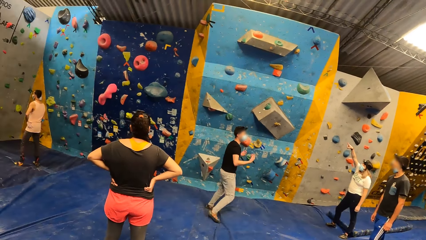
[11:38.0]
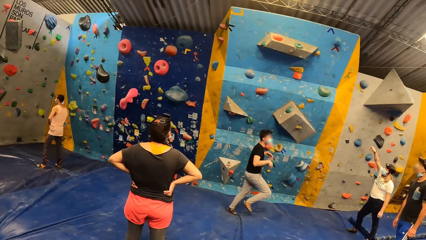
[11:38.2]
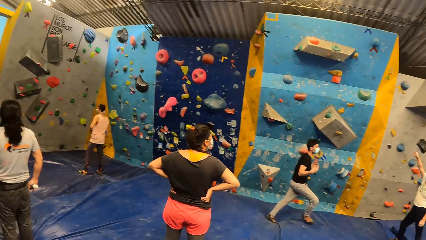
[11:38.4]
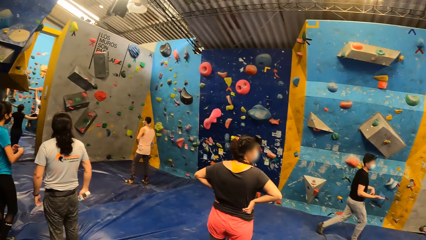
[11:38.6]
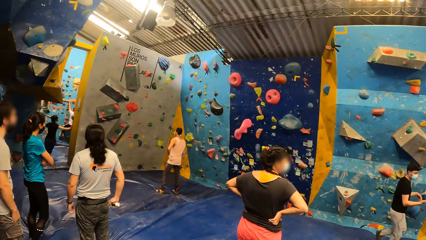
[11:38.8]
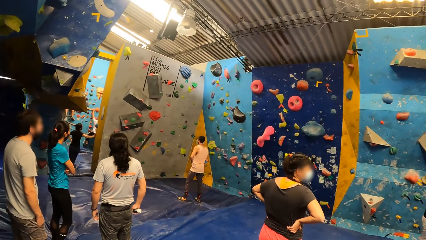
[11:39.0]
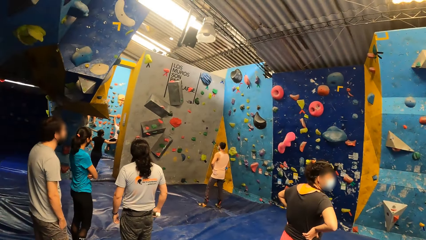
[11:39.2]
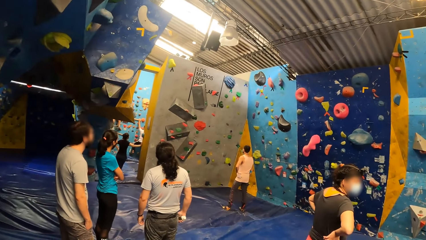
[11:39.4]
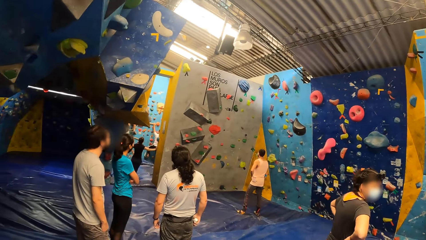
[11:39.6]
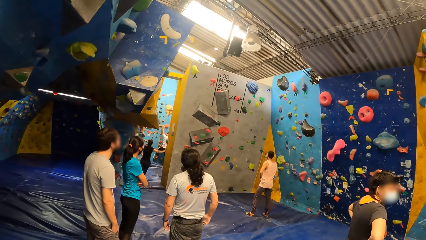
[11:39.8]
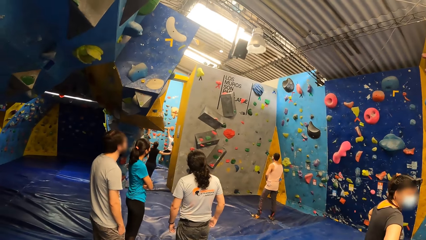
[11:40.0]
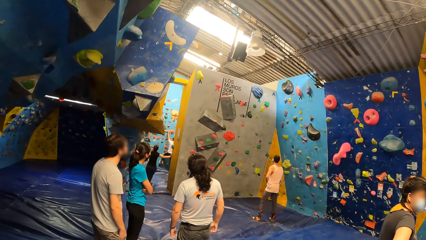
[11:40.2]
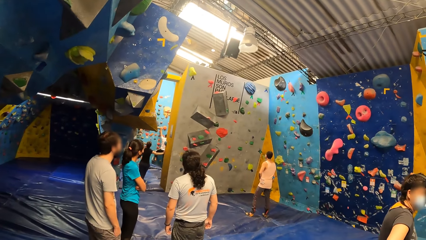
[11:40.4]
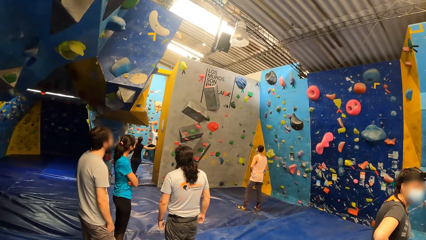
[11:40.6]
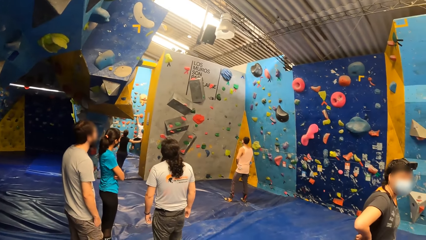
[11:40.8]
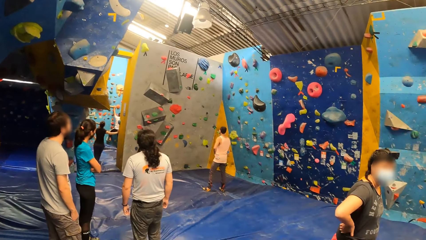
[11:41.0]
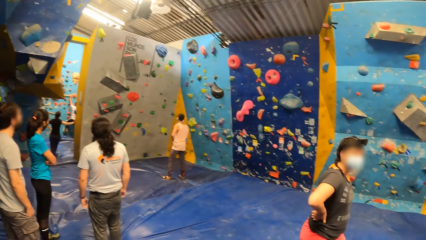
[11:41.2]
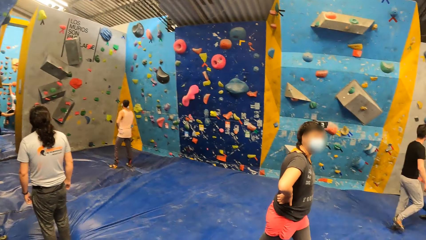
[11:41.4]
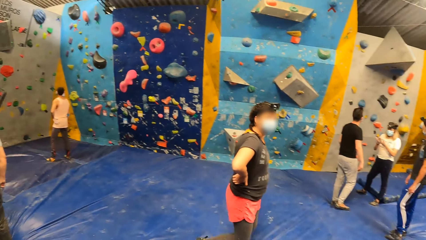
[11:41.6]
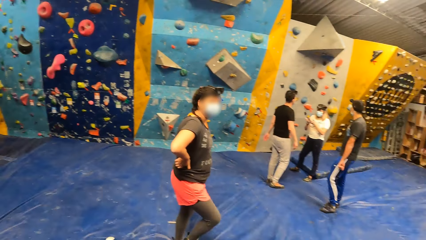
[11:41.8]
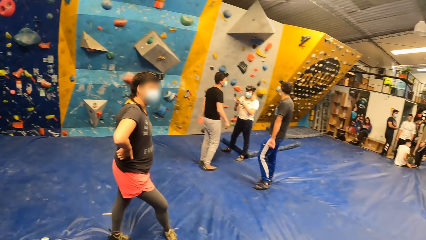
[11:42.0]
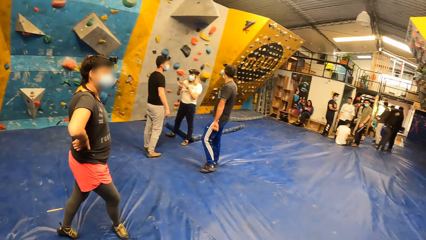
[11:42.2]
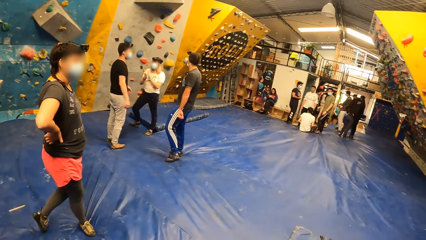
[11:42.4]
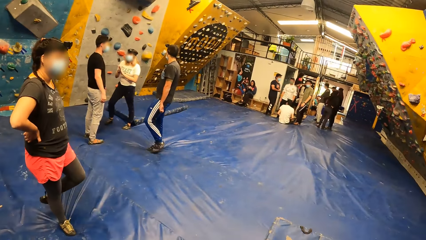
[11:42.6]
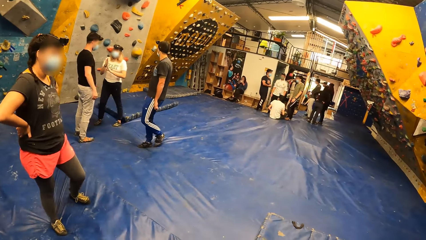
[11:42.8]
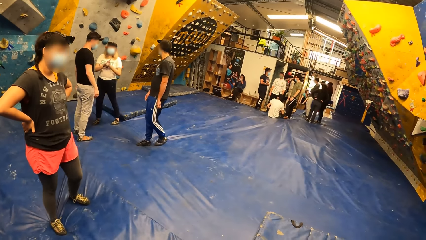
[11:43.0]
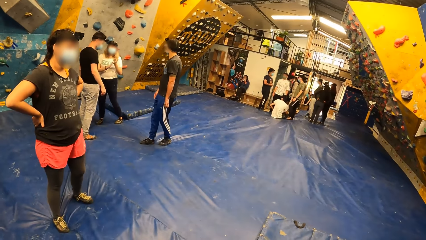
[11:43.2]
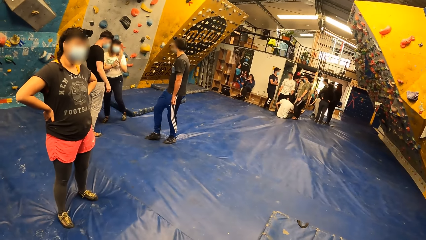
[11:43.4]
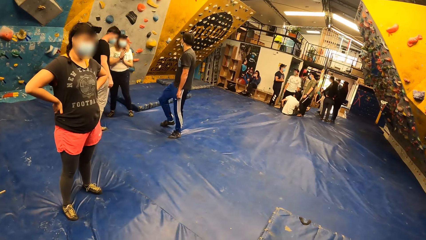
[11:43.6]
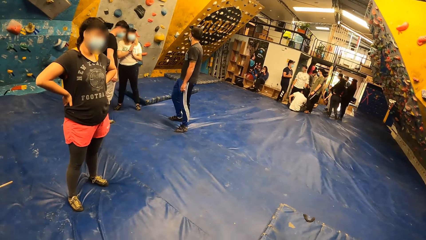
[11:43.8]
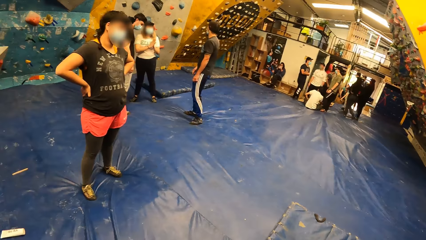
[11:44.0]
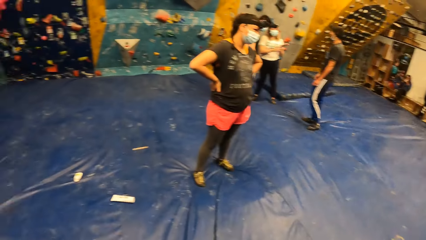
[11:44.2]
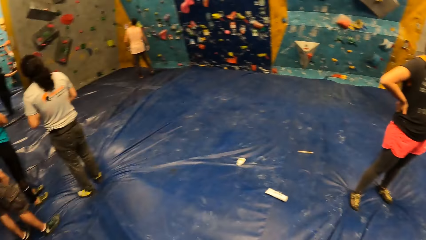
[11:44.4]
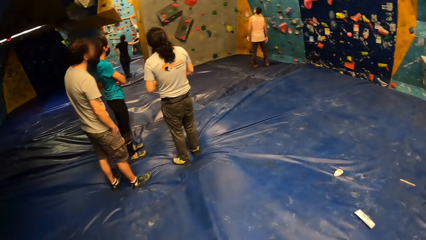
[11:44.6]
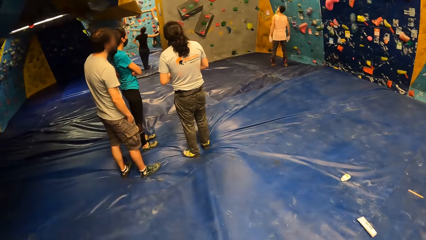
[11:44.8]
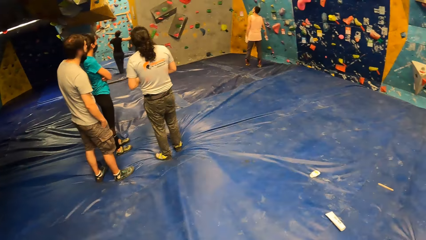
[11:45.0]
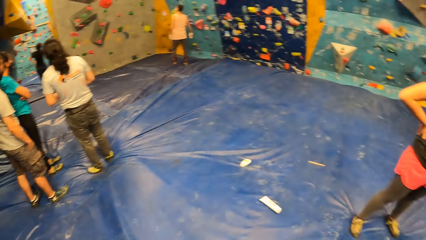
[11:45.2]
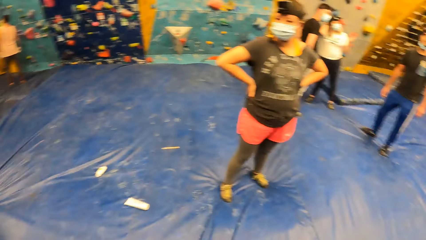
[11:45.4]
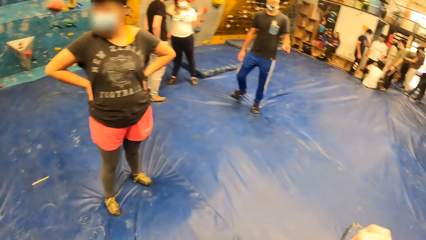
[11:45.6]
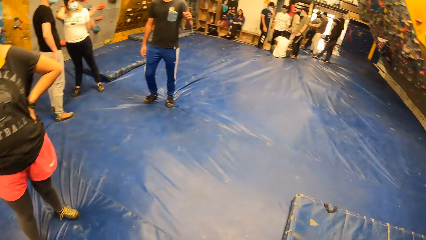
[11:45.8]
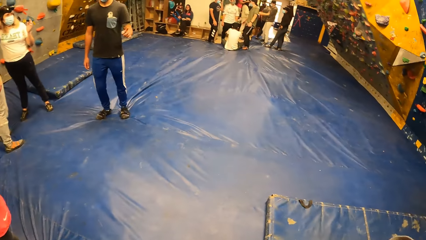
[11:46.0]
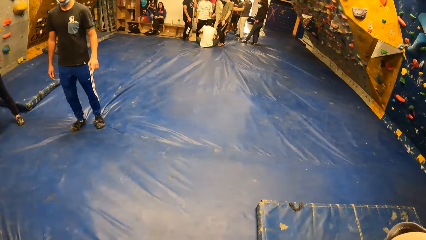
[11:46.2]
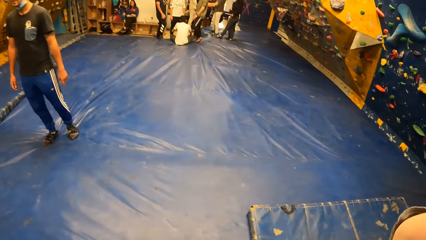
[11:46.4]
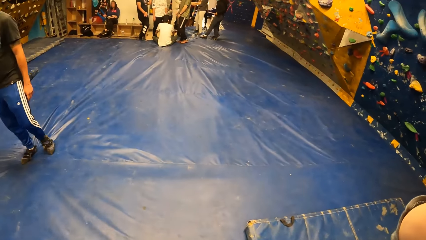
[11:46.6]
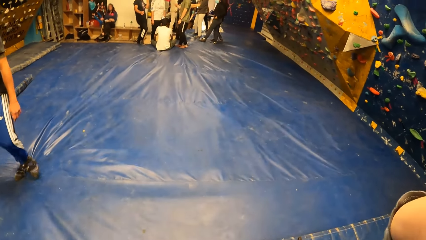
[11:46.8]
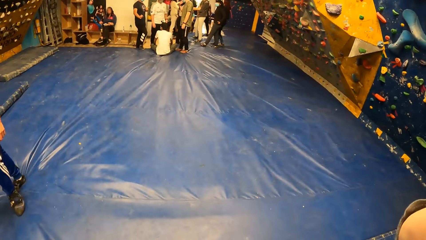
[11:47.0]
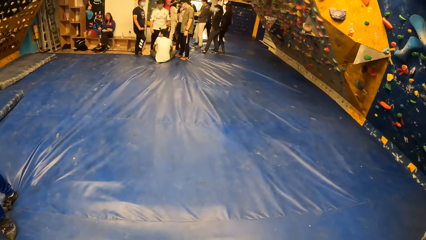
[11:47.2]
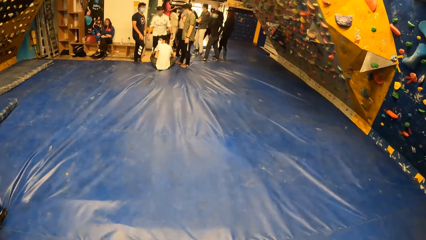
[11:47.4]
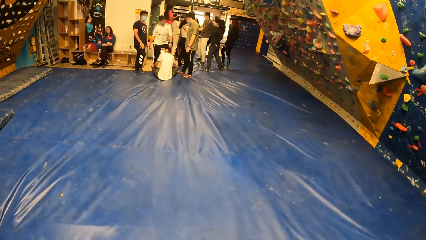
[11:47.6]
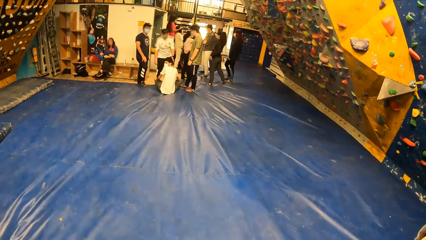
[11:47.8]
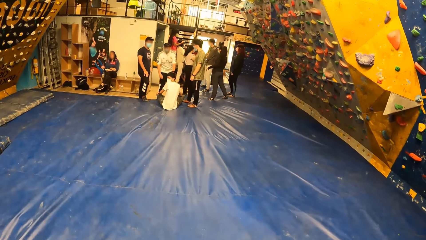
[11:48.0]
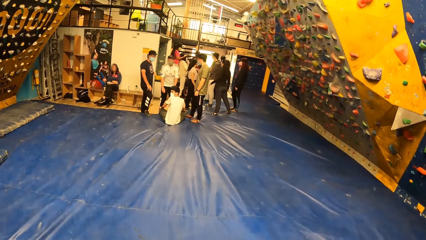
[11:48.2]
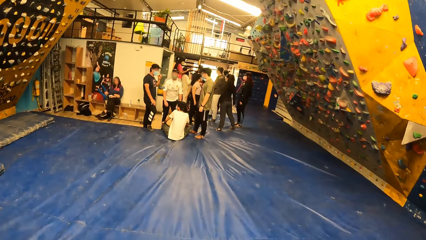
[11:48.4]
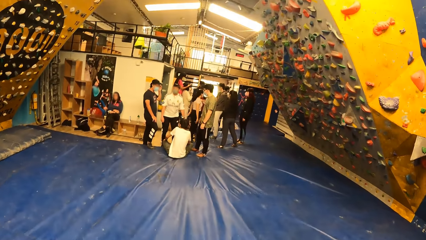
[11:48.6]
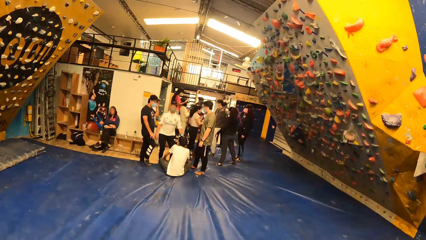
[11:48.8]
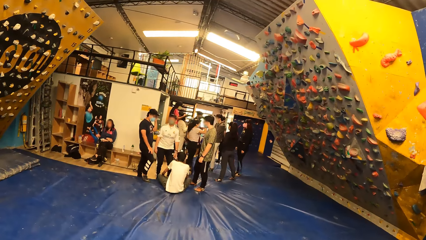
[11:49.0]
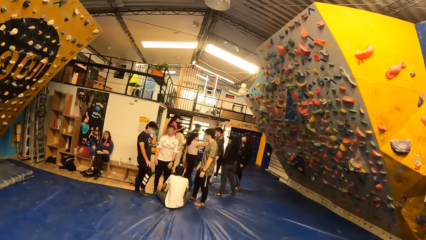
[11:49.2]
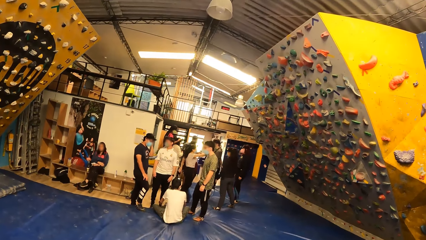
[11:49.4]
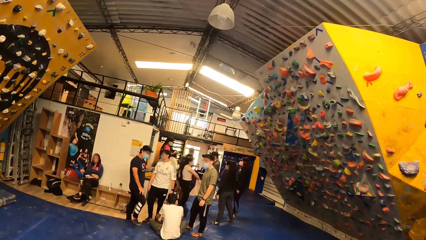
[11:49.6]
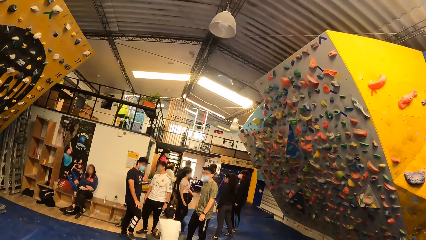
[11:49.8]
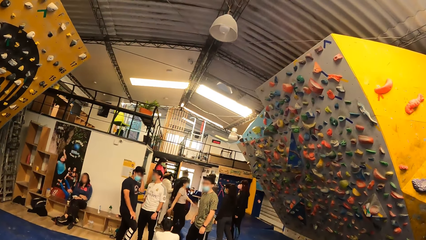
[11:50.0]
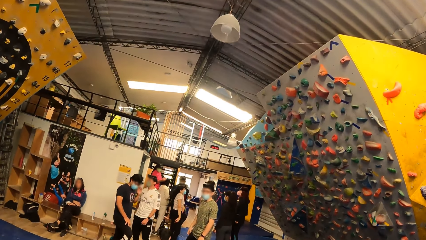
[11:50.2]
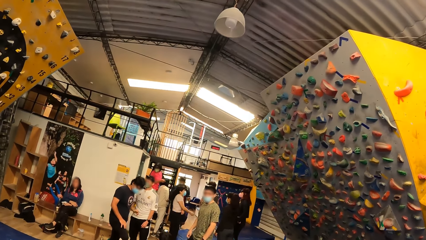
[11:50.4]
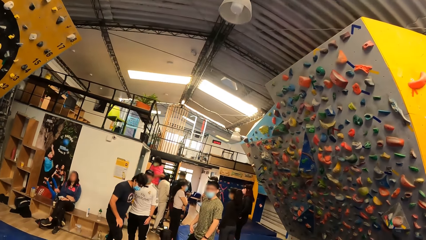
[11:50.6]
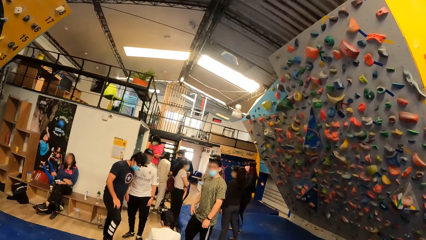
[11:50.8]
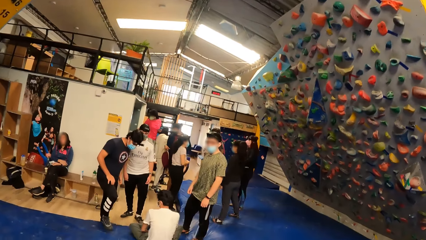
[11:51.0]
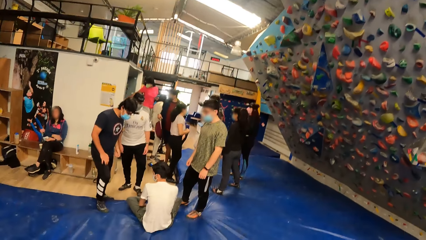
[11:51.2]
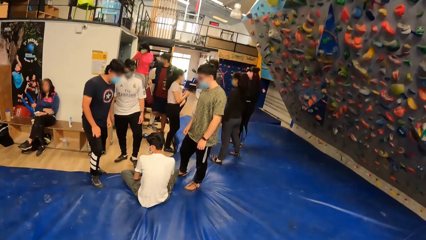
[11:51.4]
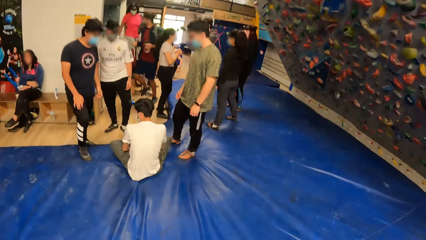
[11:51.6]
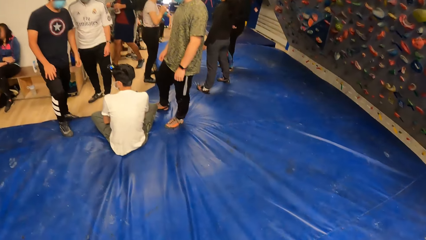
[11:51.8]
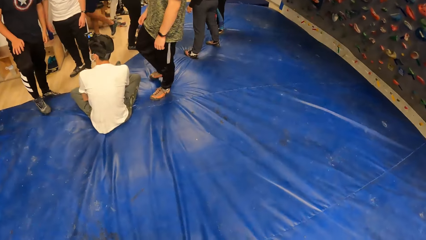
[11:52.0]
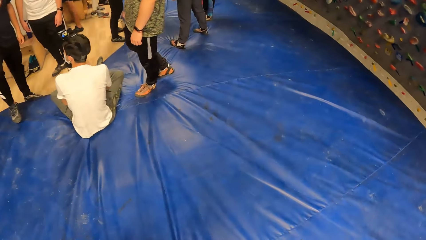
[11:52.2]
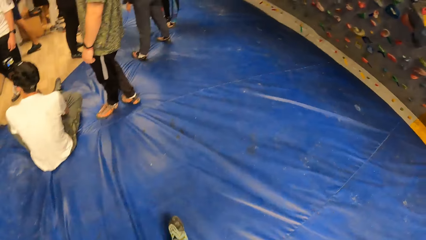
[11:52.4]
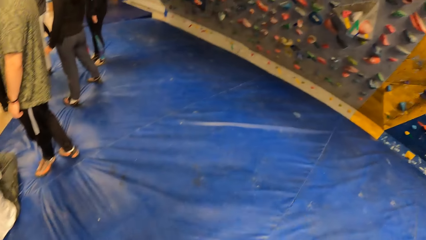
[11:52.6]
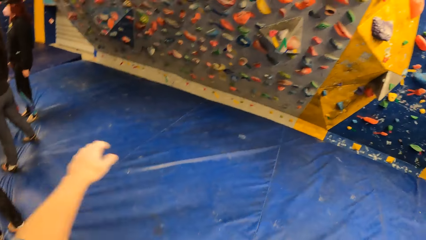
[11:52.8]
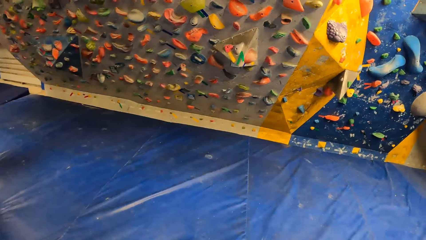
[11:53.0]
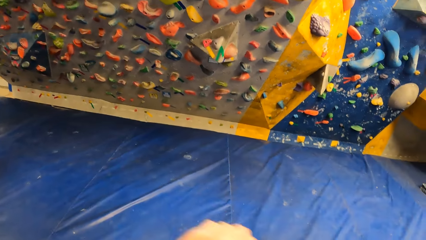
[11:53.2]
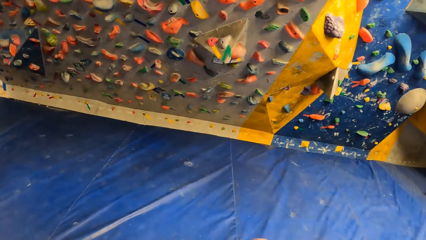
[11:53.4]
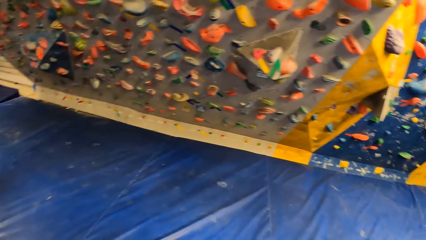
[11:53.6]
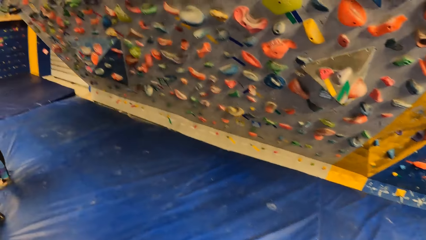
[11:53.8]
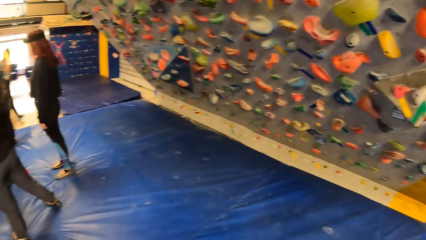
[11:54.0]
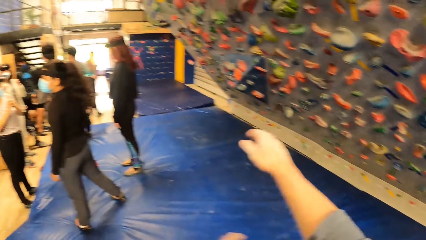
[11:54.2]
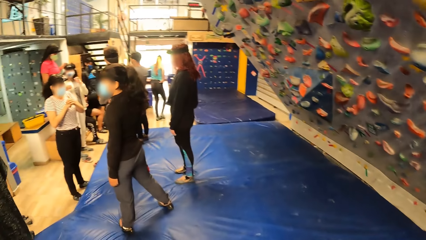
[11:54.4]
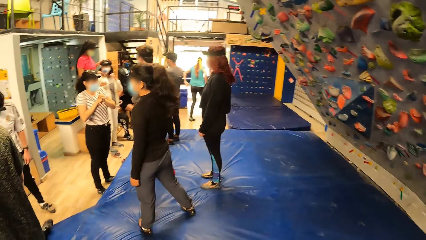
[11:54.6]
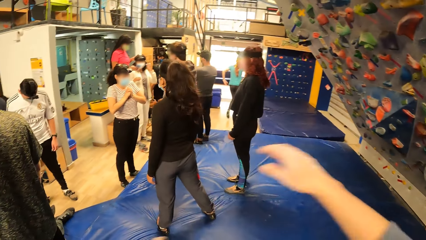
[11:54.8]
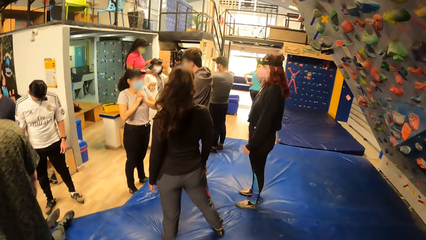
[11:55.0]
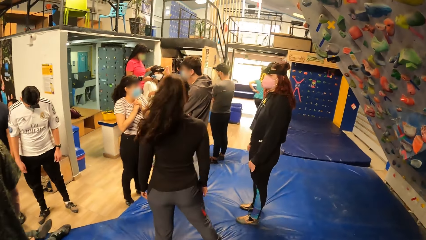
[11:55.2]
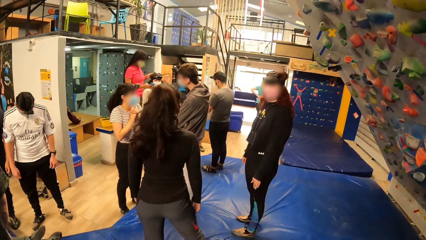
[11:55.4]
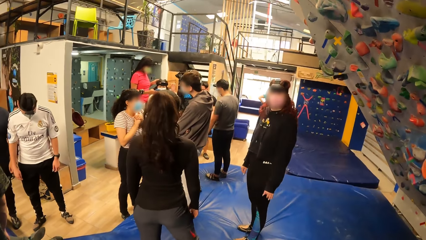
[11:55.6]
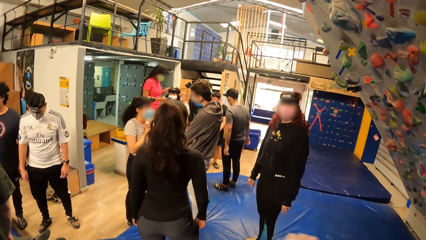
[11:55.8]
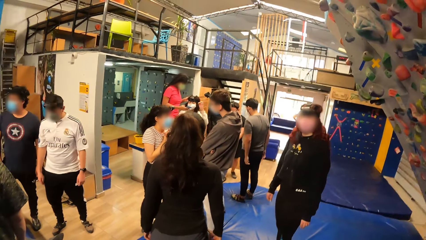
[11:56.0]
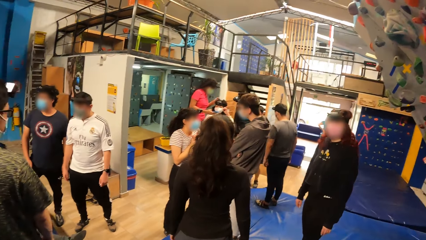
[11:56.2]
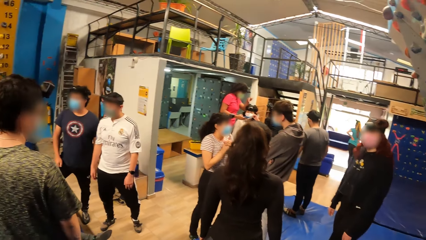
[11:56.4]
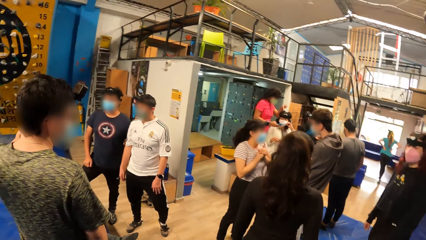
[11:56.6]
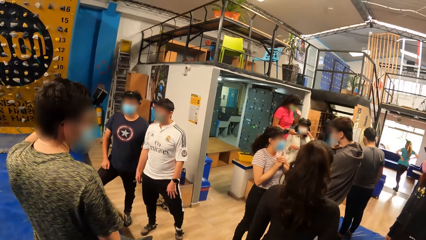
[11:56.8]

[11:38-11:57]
A woman points at the rock wall with her right hand. The camera wearer looks at a person. A man climbs the rock wall with both hands. The woman rubs both hands. The group of people converse with each other. The camera wearer looks at another person. They look around. They look at the climbing wall. They move both hands. They move the right hand.
